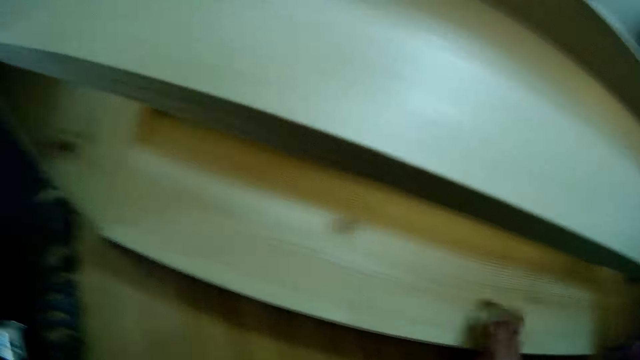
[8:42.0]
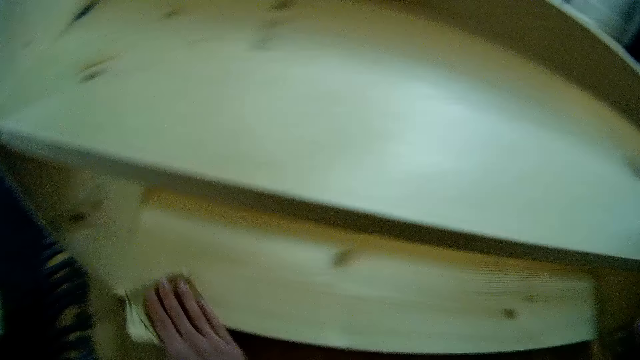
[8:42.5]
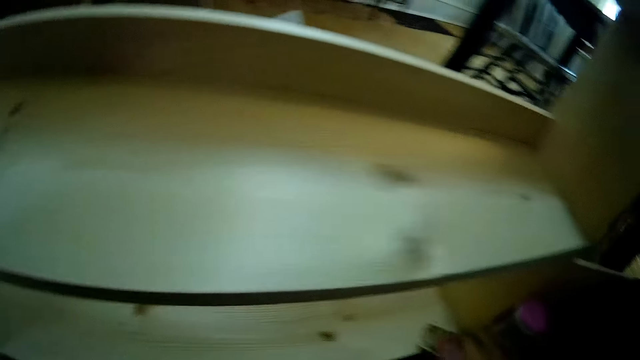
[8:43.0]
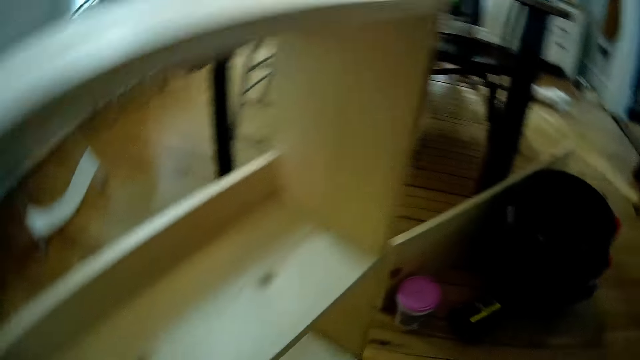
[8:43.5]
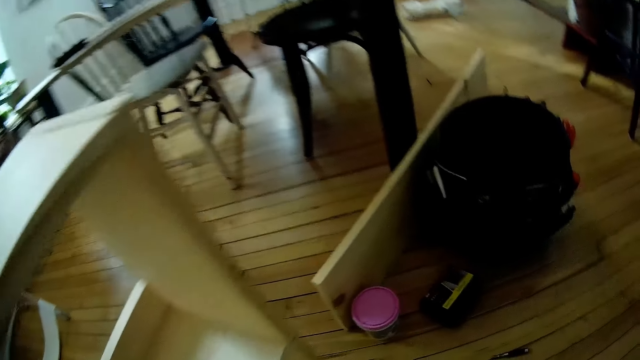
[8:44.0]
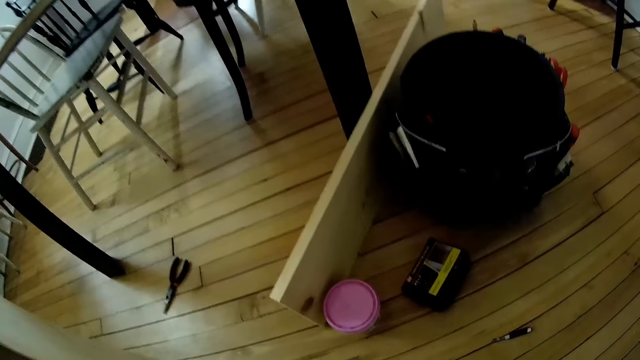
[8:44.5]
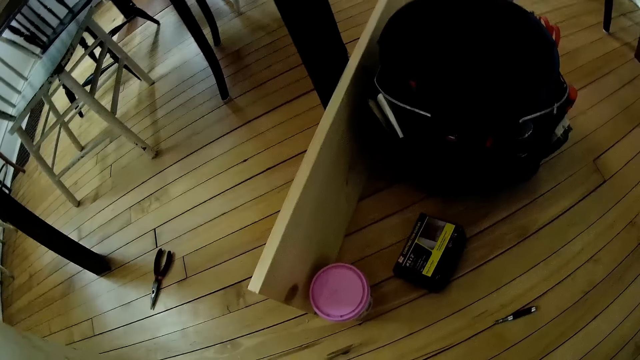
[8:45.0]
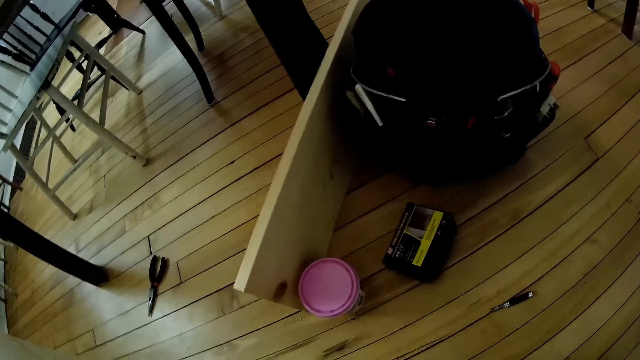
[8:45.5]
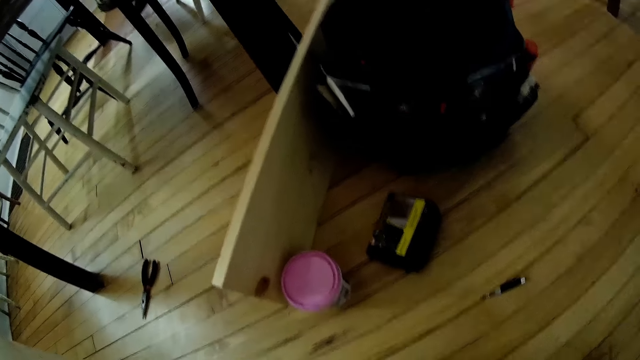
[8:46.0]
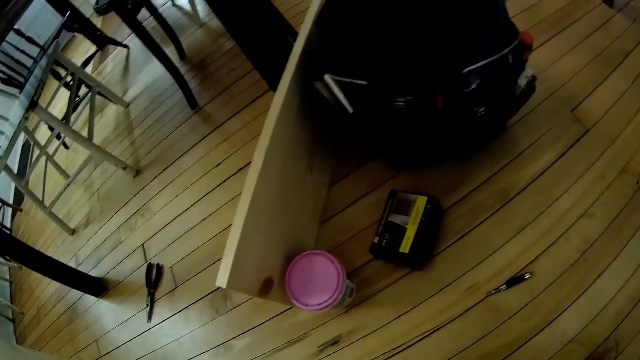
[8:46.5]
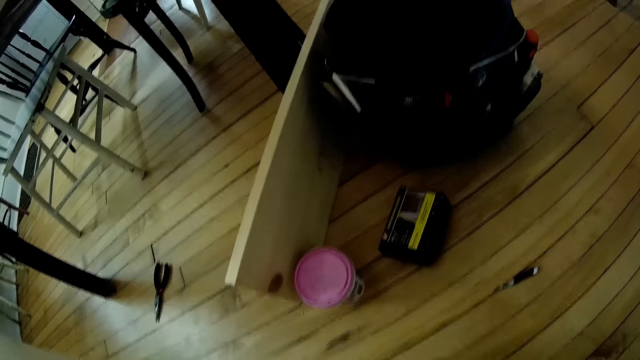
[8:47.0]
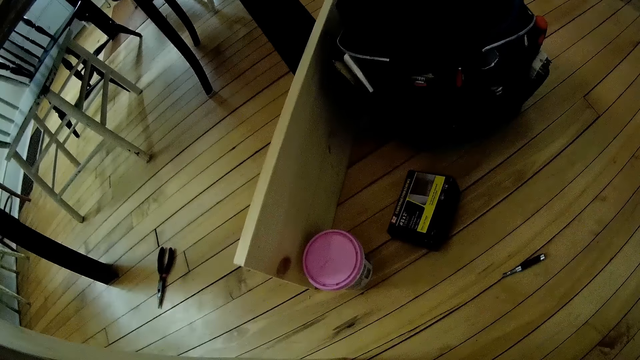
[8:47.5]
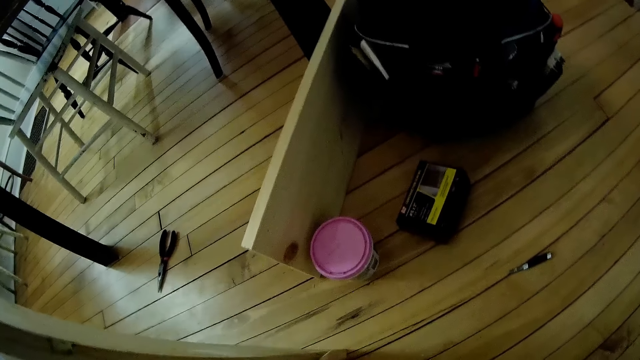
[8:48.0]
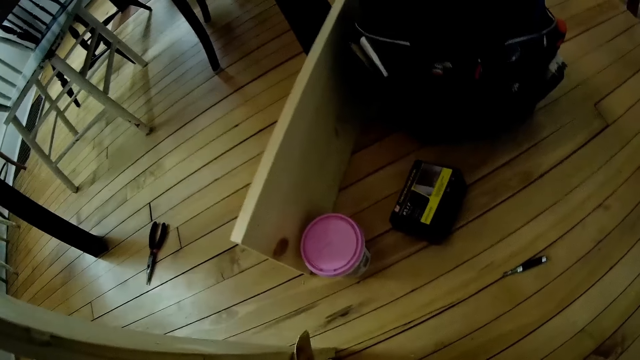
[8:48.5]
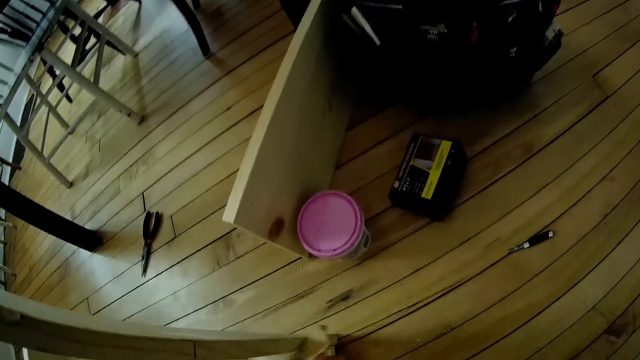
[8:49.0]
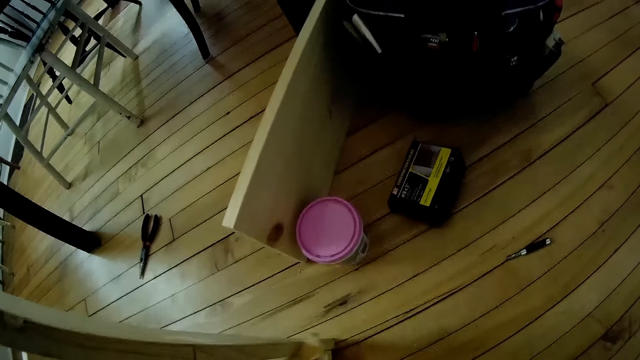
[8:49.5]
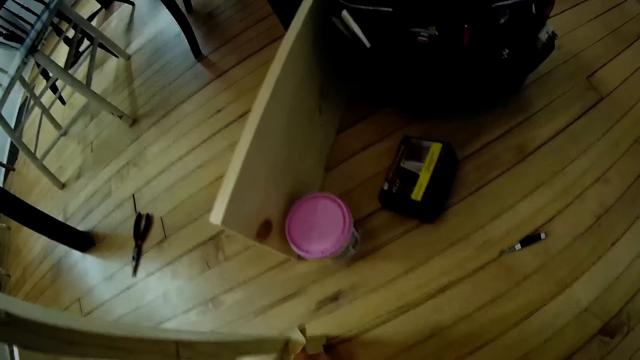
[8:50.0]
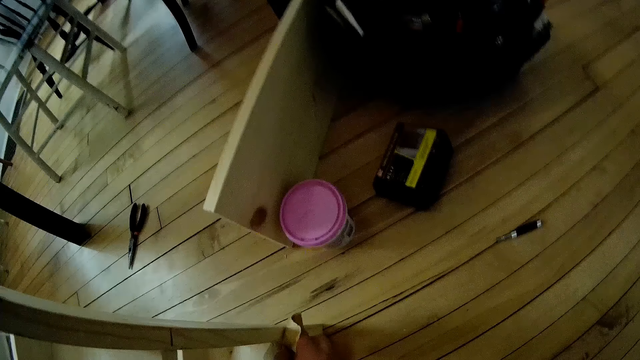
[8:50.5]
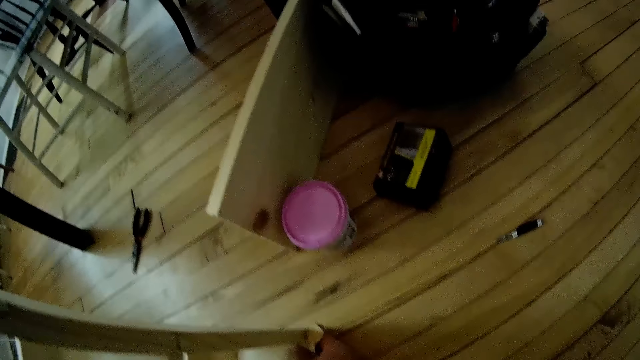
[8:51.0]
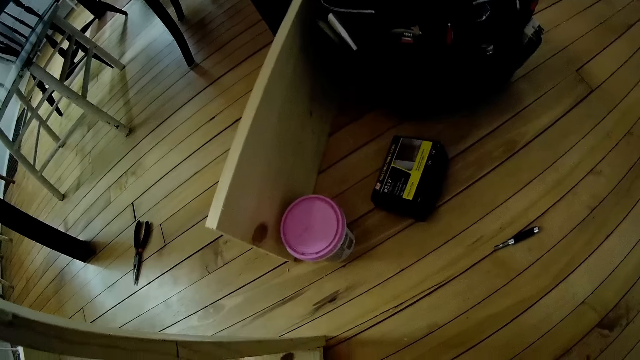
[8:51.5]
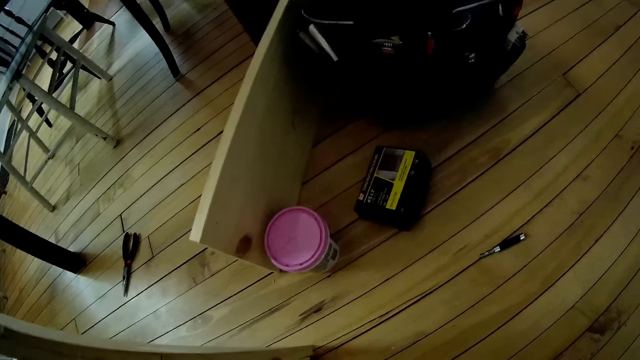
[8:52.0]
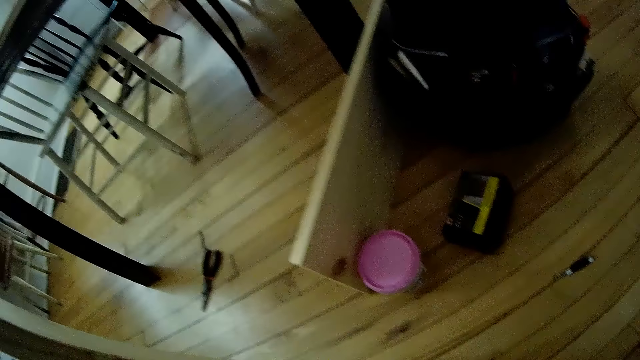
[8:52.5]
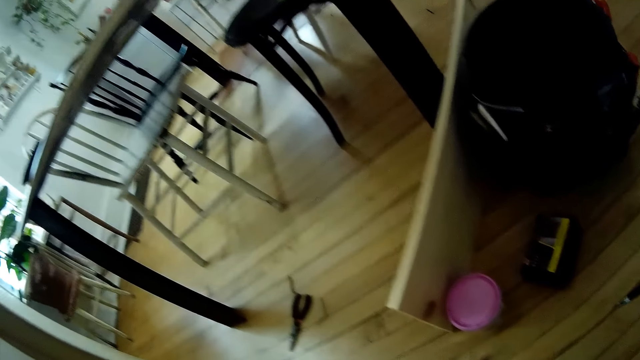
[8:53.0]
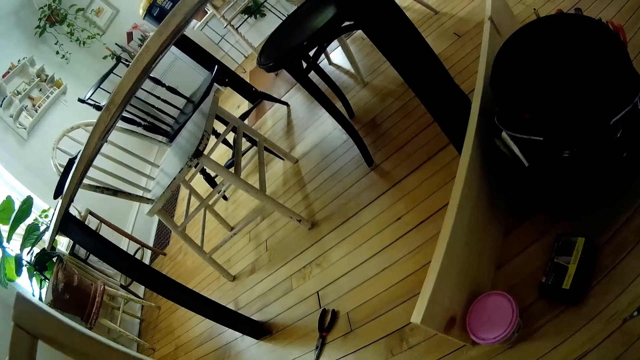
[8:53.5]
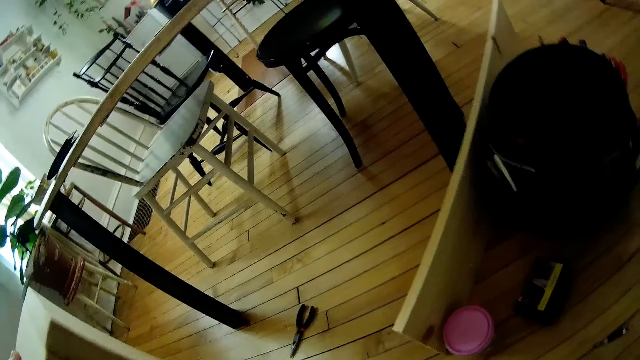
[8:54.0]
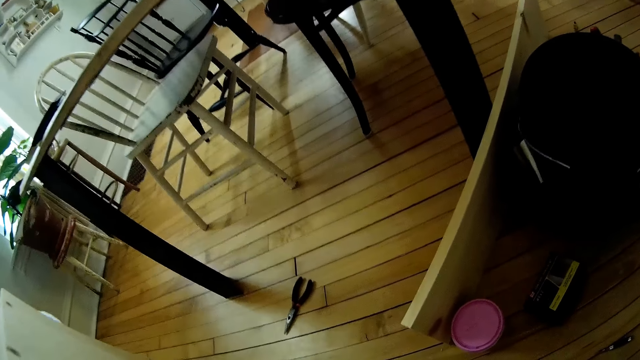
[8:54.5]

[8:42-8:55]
The camera wearer smoothens the wood shoe rack with sandpaper. They smoothen it again.

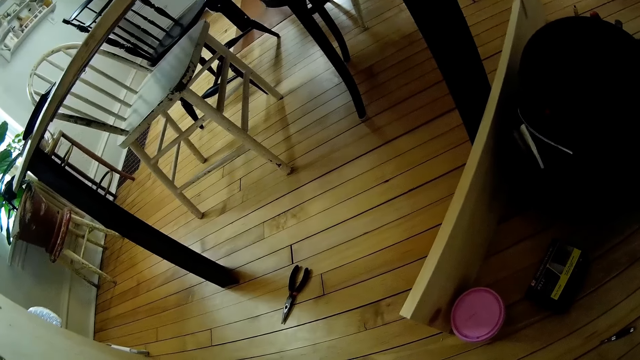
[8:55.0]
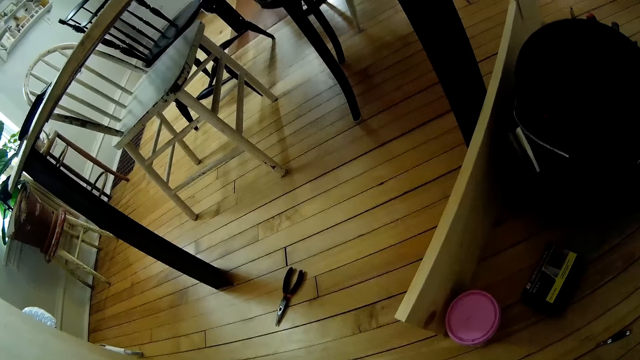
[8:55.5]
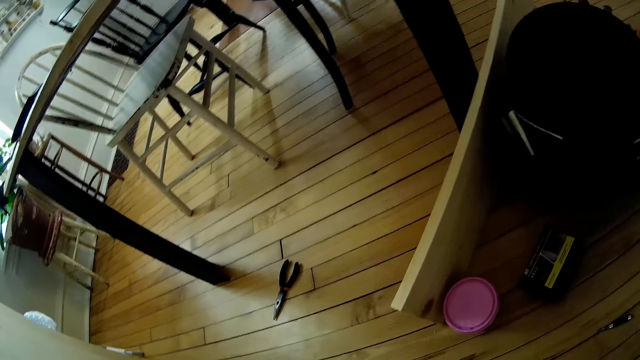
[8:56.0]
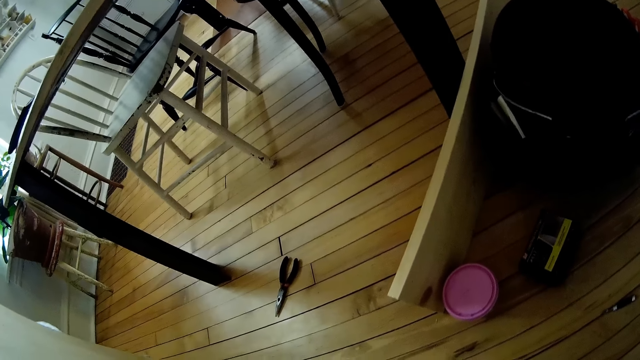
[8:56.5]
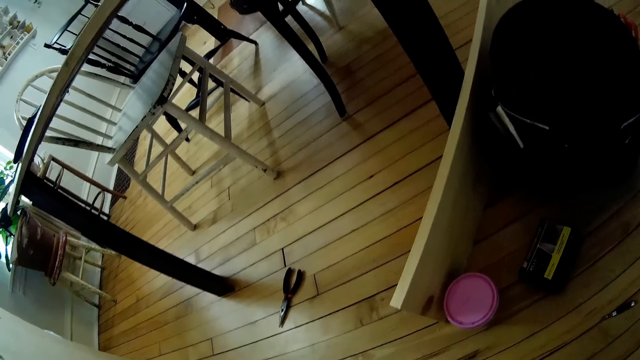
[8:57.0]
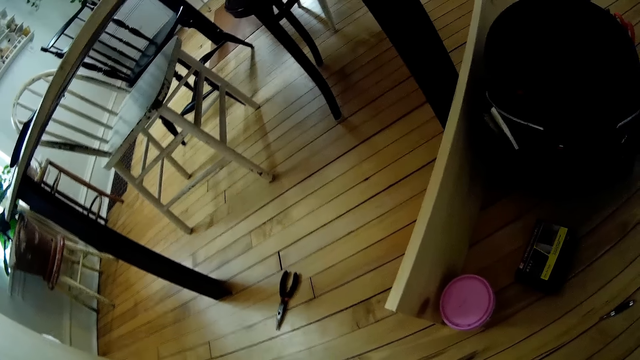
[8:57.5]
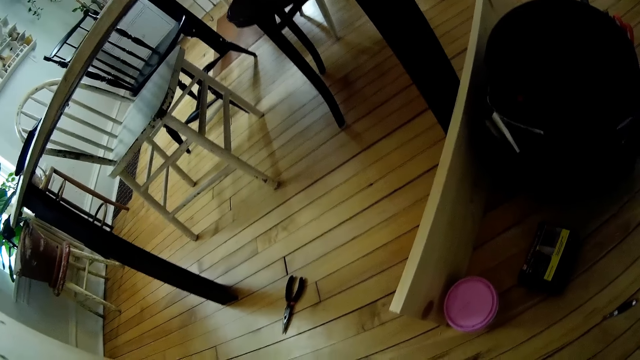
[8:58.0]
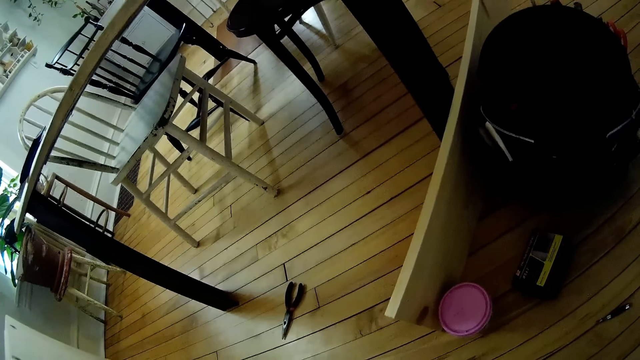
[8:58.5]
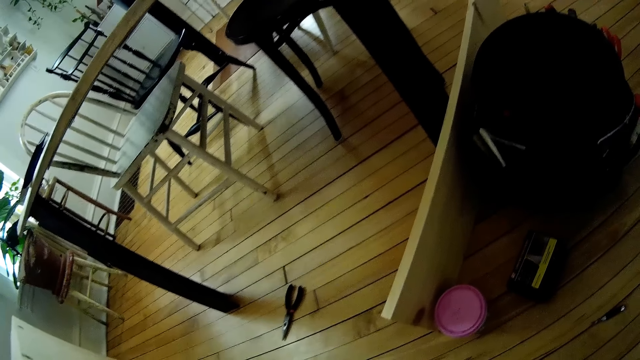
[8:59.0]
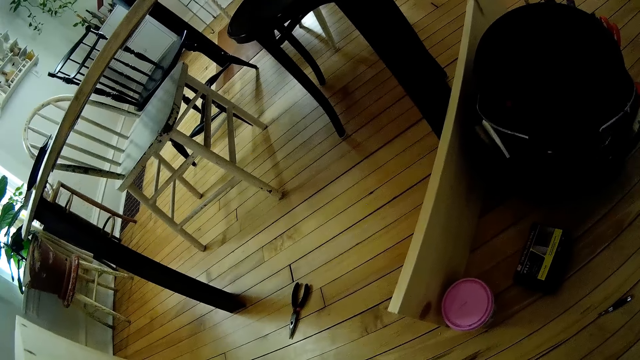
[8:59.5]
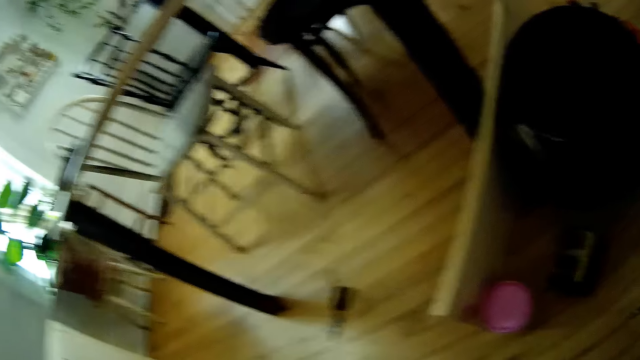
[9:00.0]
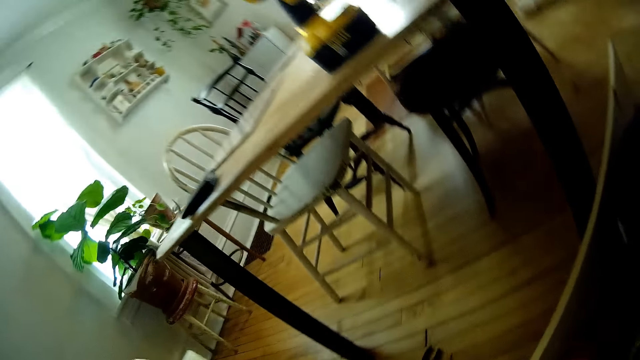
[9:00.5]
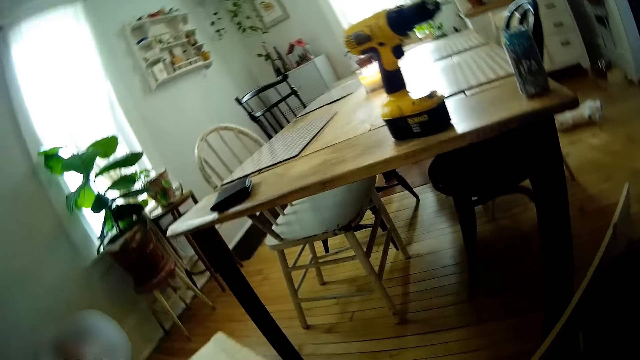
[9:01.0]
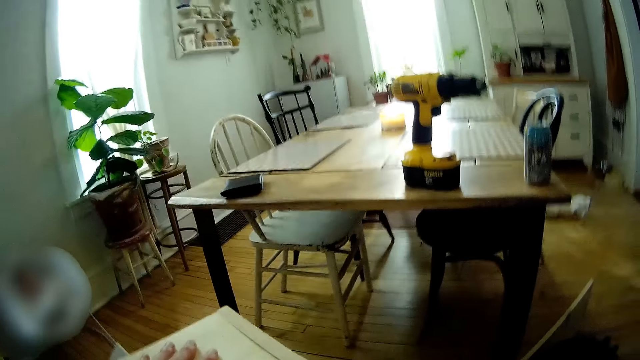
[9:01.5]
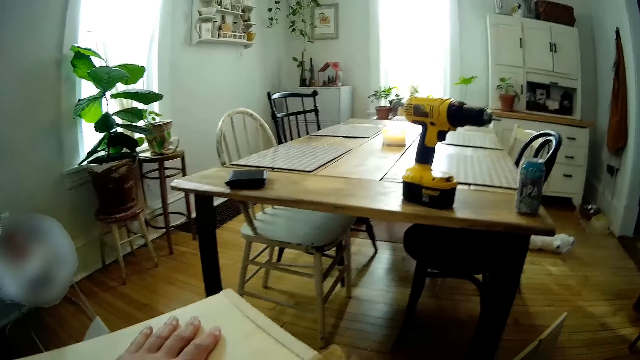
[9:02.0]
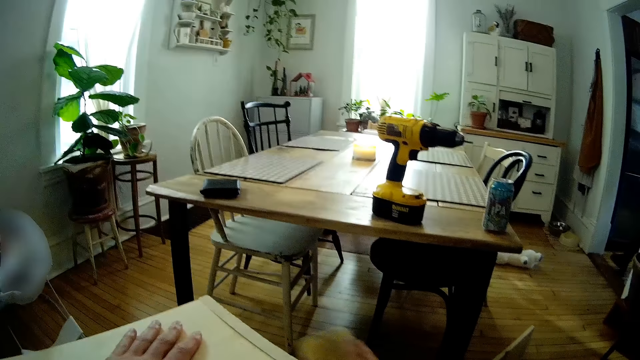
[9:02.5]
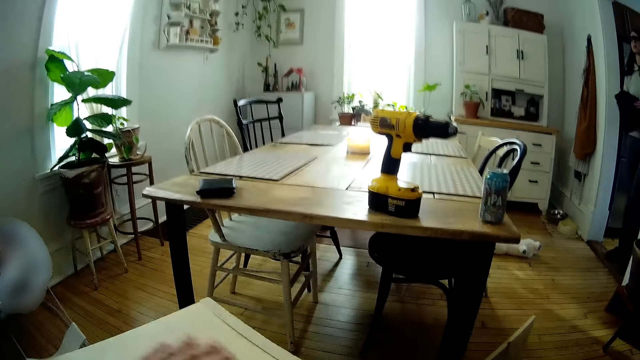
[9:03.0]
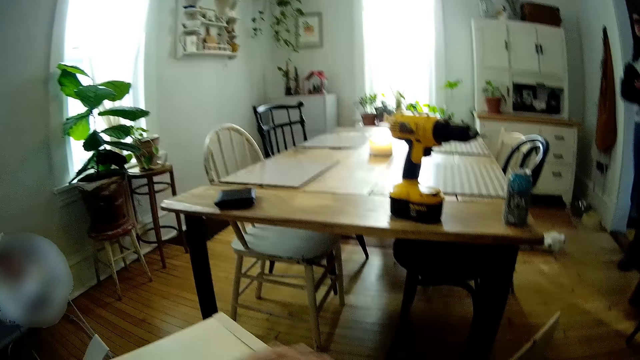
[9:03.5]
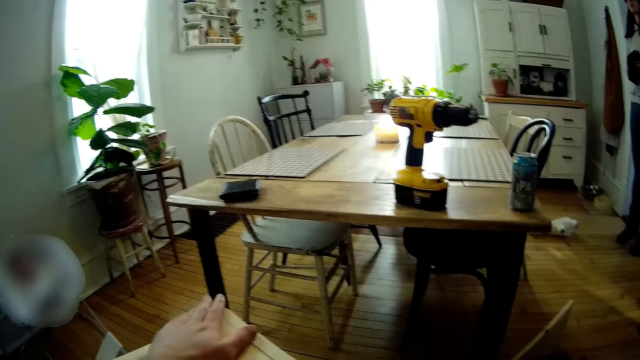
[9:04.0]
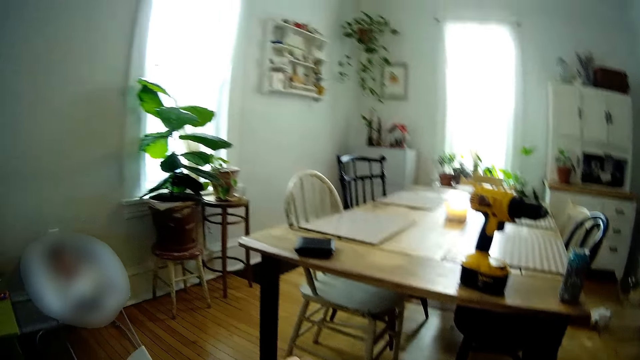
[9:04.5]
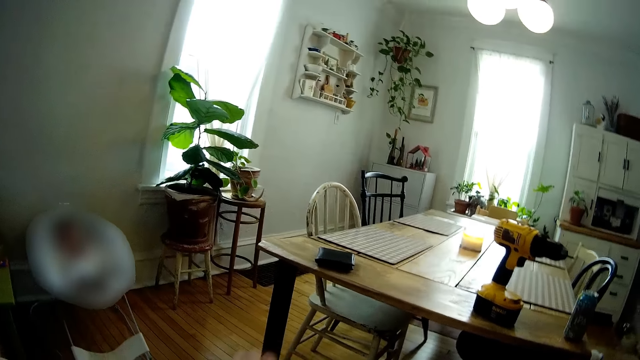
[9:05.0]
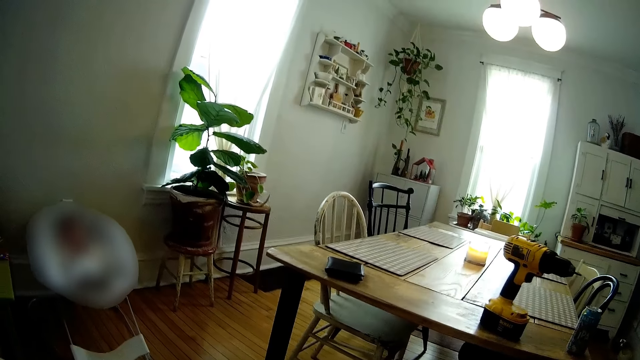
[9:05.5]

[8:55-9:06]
The camera wearer smoothens the wood shoe rack with sandpaper. He swipes his left hand on the shelf.
